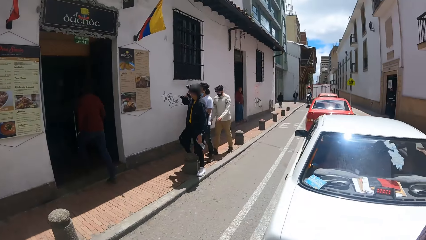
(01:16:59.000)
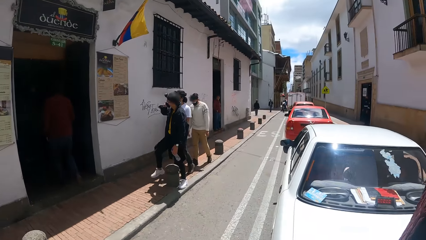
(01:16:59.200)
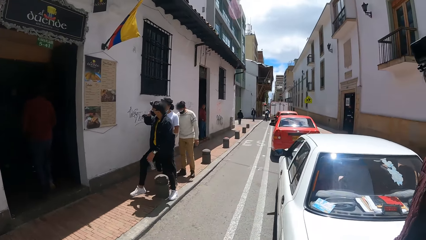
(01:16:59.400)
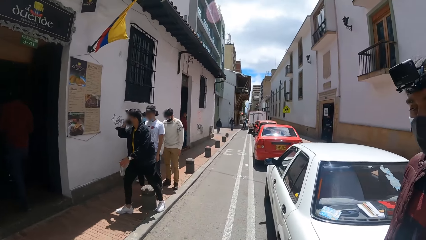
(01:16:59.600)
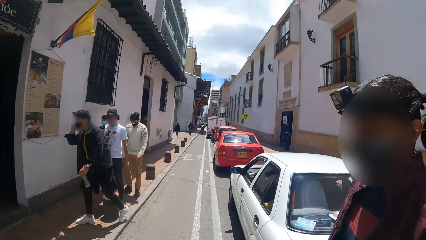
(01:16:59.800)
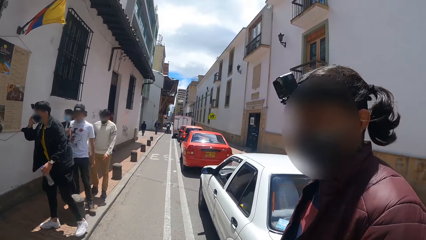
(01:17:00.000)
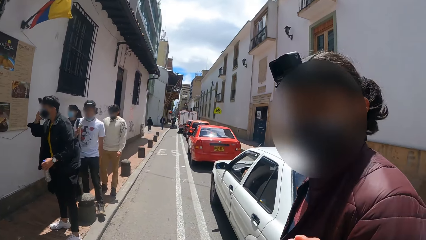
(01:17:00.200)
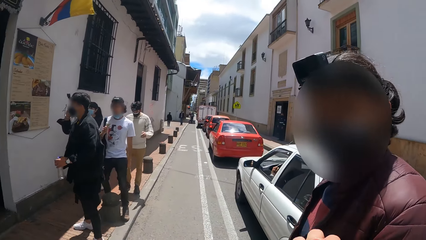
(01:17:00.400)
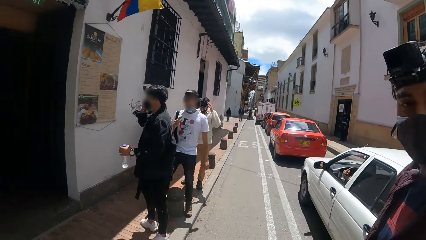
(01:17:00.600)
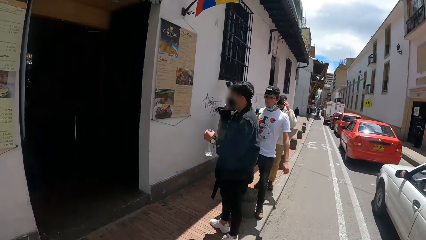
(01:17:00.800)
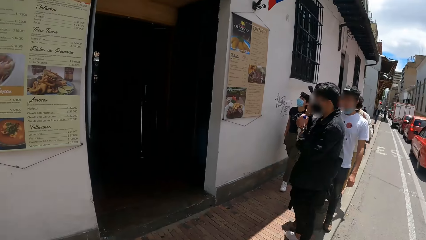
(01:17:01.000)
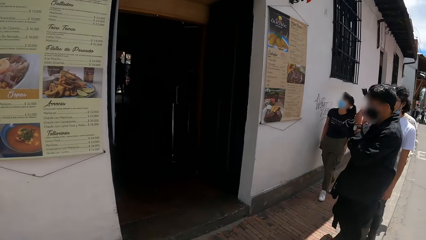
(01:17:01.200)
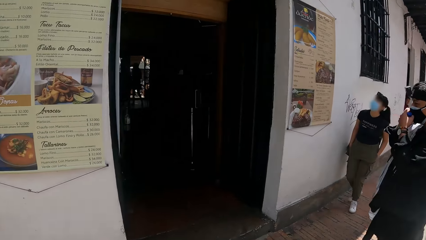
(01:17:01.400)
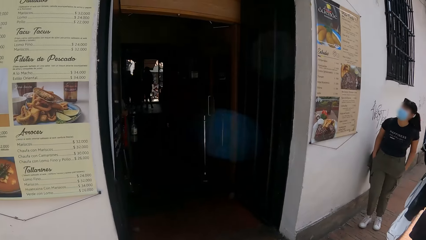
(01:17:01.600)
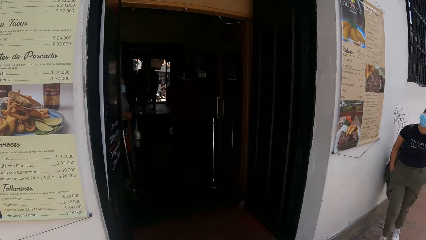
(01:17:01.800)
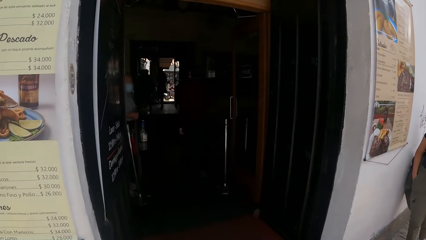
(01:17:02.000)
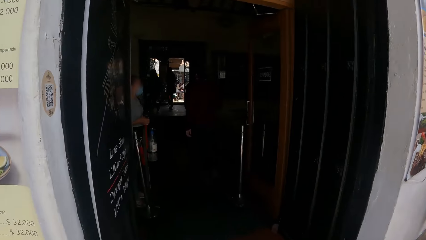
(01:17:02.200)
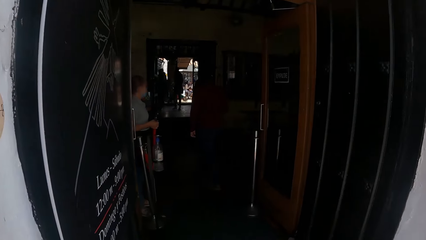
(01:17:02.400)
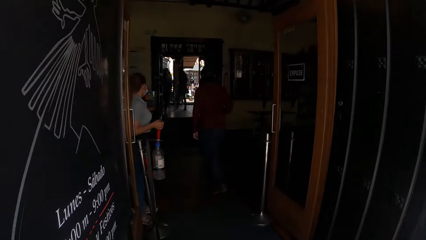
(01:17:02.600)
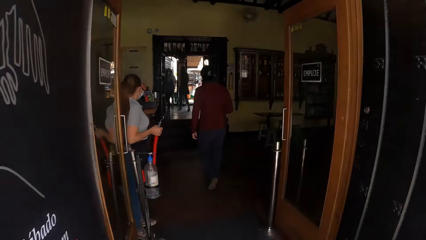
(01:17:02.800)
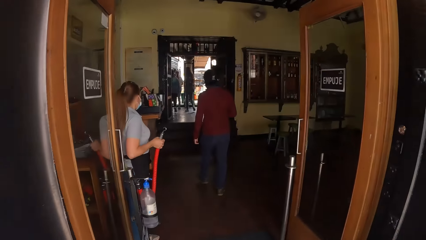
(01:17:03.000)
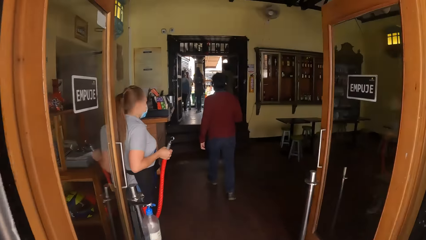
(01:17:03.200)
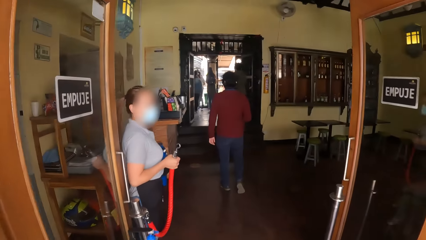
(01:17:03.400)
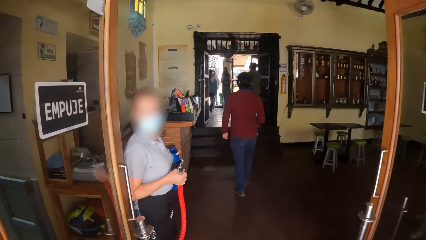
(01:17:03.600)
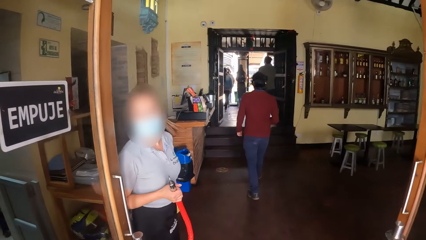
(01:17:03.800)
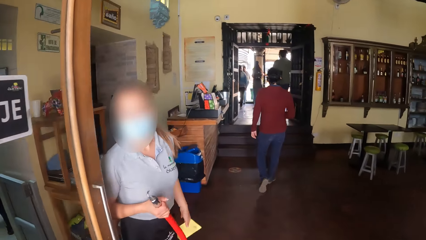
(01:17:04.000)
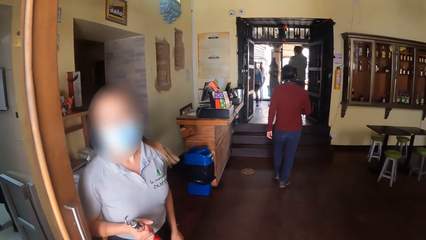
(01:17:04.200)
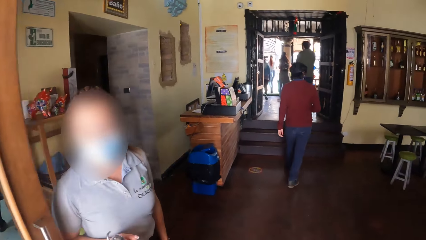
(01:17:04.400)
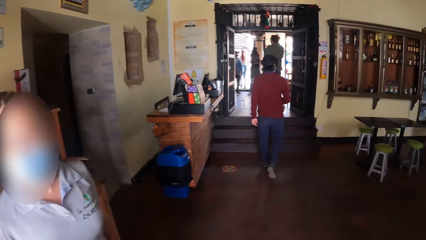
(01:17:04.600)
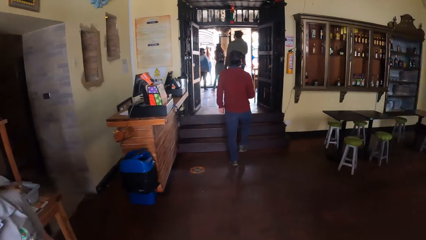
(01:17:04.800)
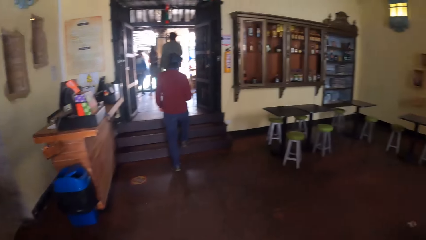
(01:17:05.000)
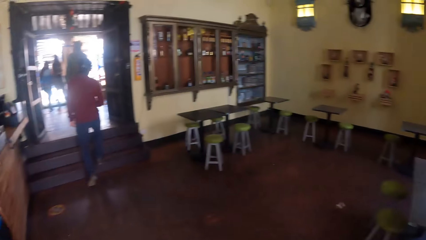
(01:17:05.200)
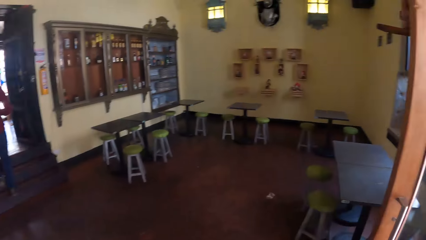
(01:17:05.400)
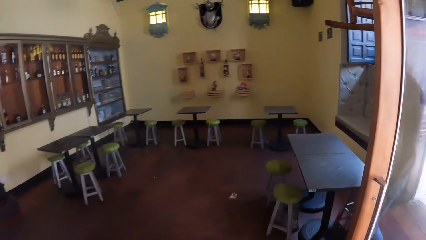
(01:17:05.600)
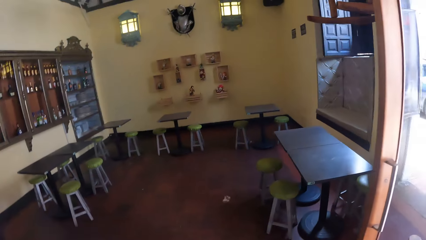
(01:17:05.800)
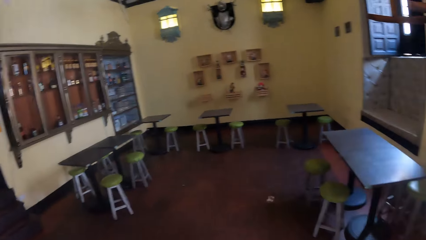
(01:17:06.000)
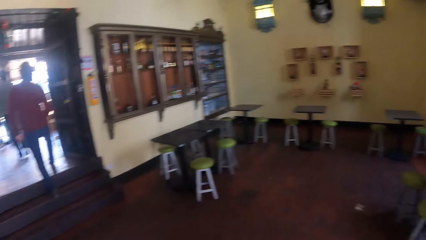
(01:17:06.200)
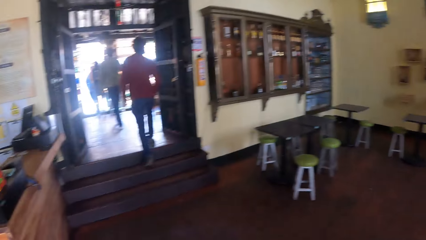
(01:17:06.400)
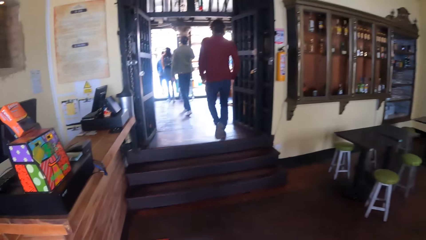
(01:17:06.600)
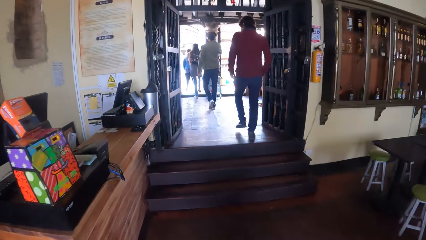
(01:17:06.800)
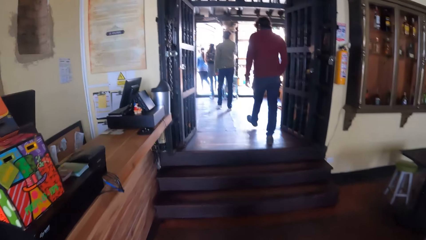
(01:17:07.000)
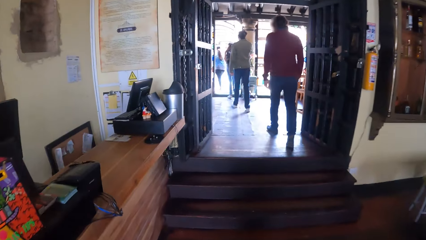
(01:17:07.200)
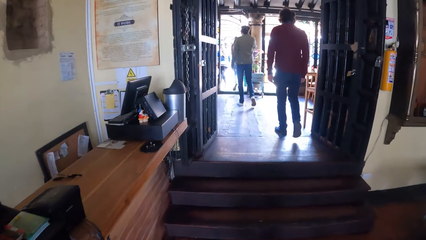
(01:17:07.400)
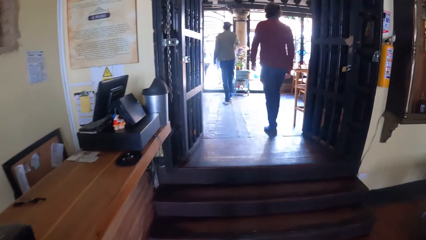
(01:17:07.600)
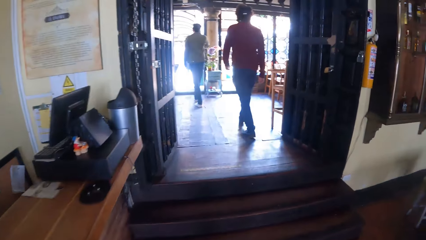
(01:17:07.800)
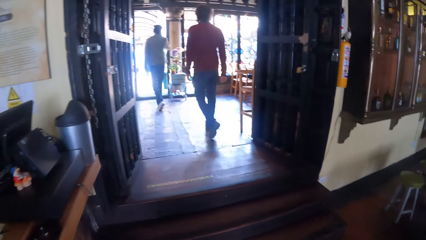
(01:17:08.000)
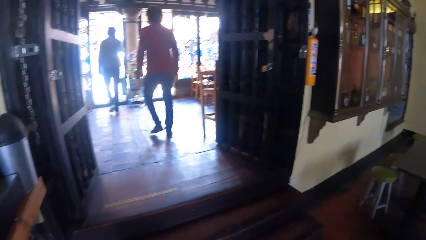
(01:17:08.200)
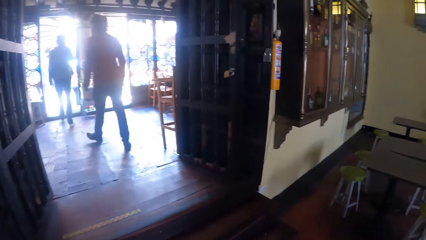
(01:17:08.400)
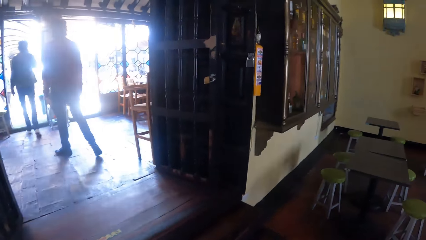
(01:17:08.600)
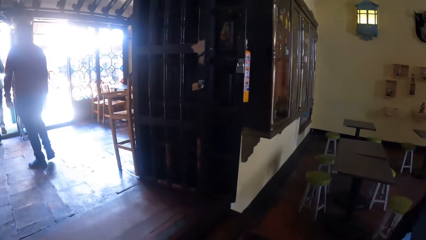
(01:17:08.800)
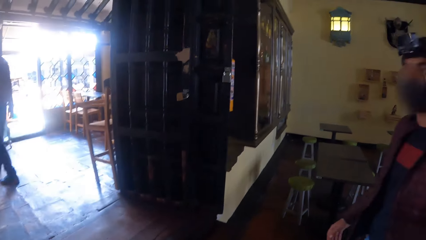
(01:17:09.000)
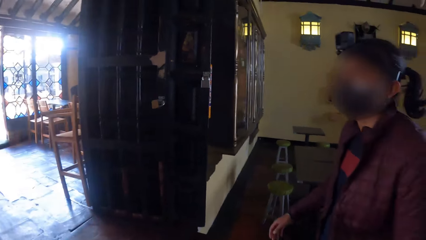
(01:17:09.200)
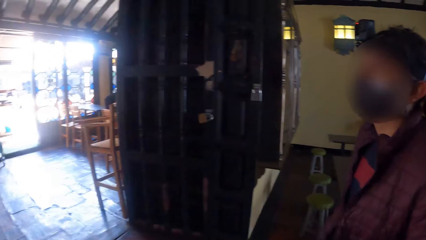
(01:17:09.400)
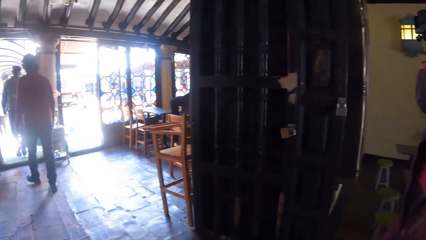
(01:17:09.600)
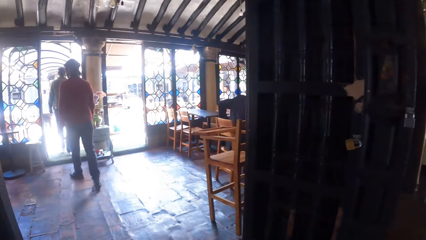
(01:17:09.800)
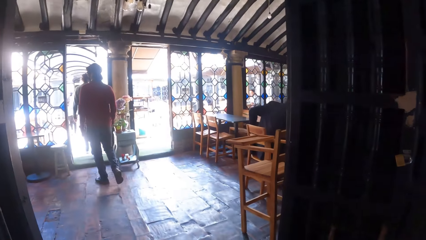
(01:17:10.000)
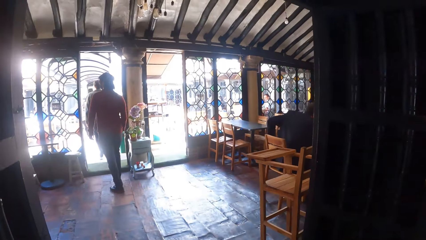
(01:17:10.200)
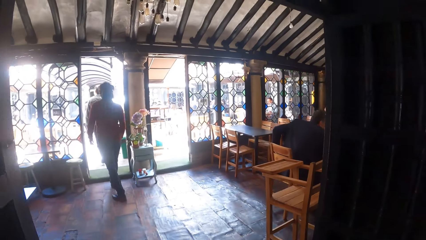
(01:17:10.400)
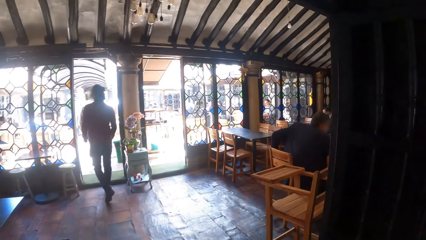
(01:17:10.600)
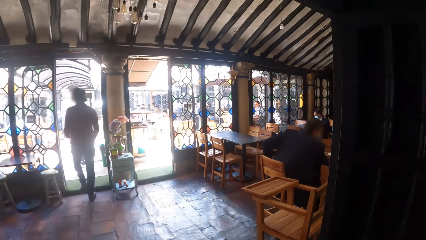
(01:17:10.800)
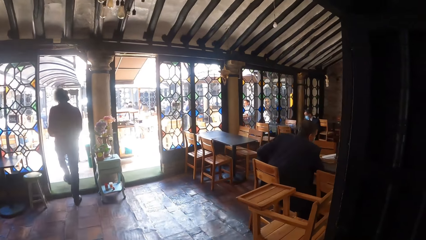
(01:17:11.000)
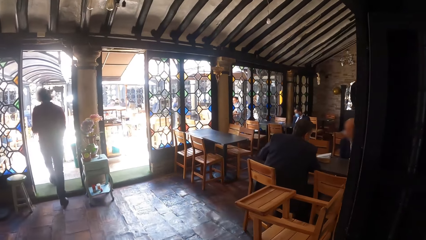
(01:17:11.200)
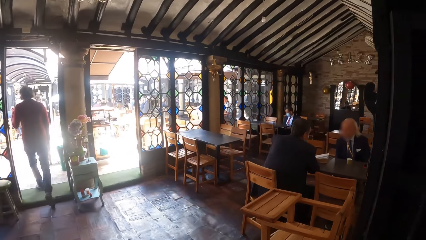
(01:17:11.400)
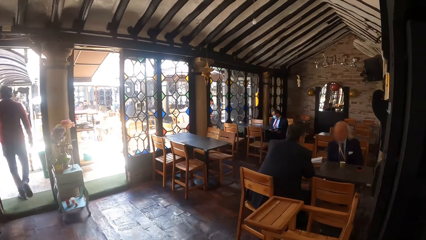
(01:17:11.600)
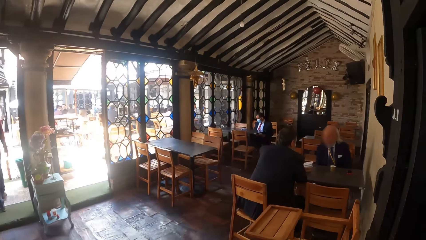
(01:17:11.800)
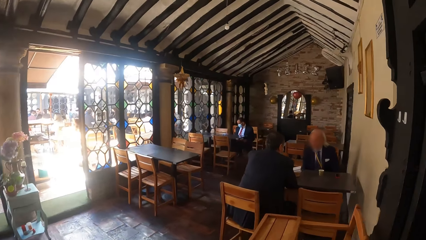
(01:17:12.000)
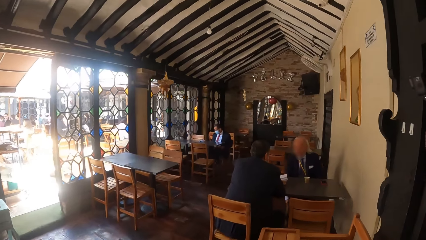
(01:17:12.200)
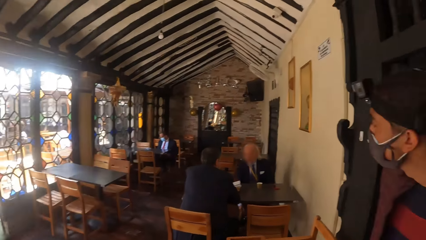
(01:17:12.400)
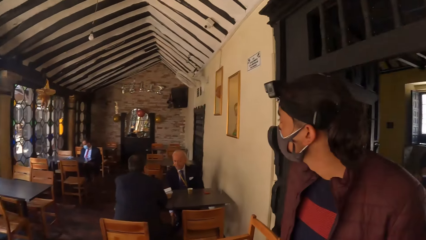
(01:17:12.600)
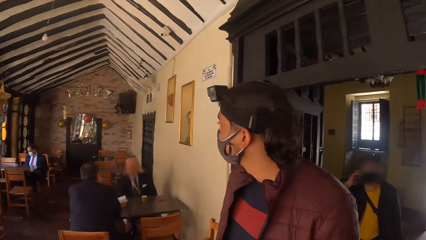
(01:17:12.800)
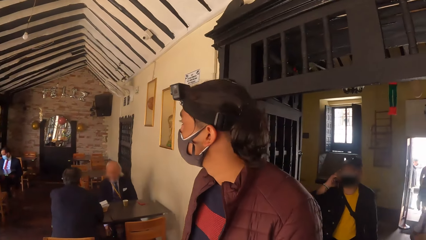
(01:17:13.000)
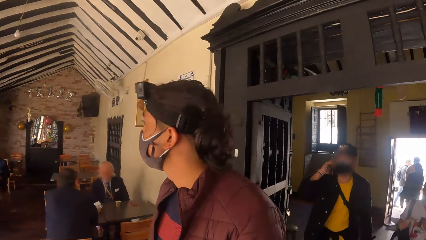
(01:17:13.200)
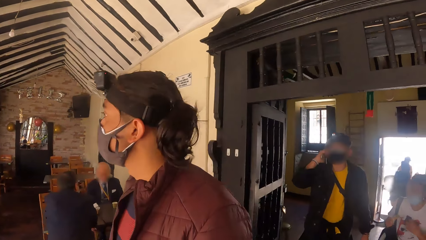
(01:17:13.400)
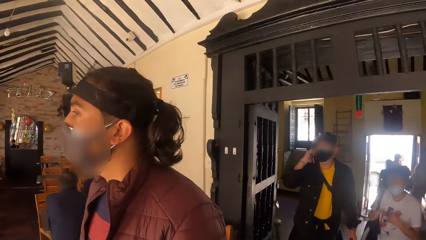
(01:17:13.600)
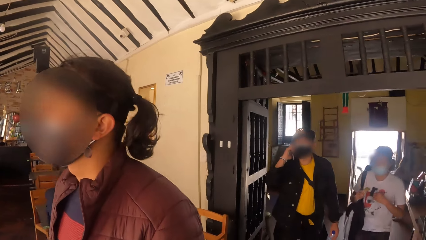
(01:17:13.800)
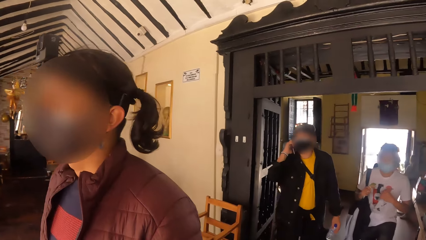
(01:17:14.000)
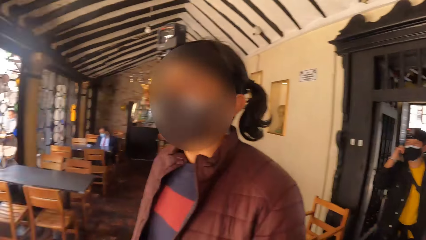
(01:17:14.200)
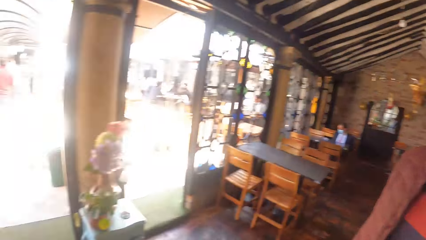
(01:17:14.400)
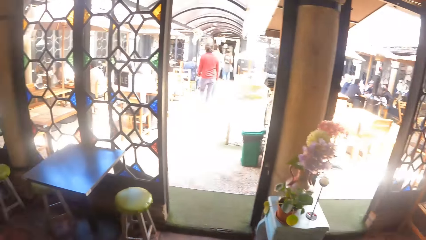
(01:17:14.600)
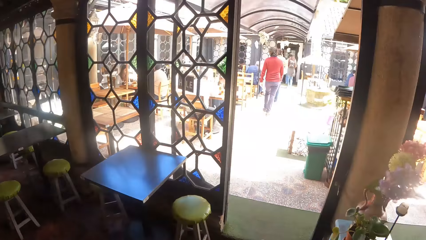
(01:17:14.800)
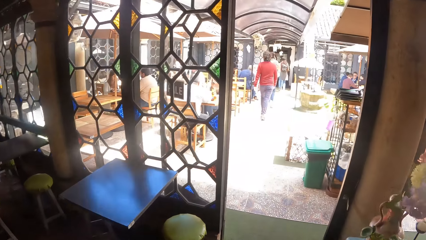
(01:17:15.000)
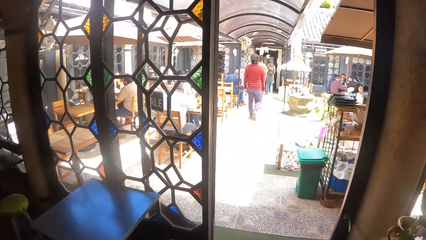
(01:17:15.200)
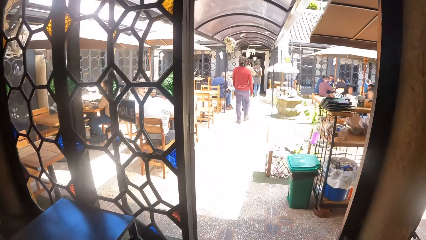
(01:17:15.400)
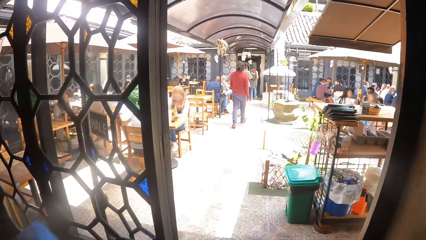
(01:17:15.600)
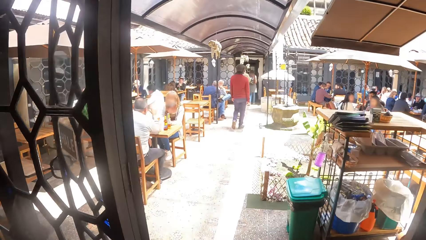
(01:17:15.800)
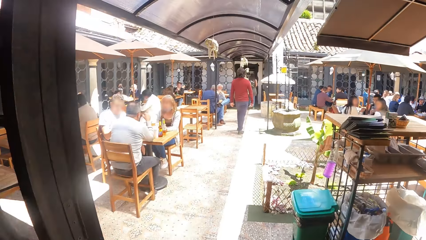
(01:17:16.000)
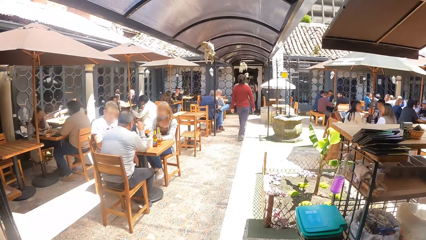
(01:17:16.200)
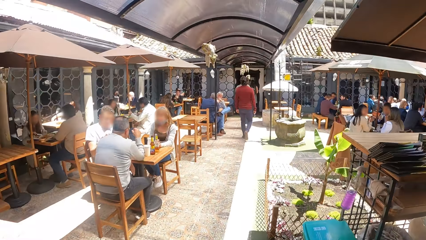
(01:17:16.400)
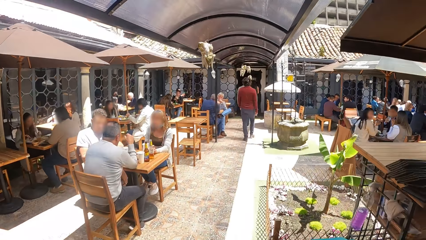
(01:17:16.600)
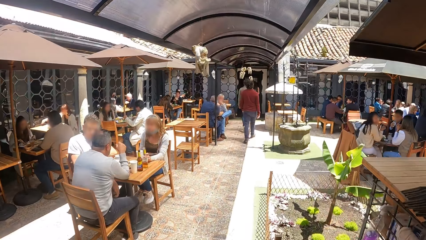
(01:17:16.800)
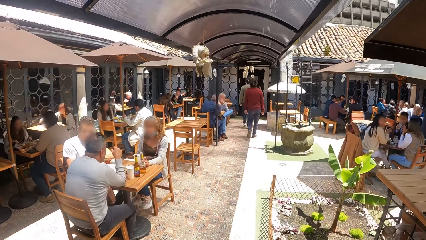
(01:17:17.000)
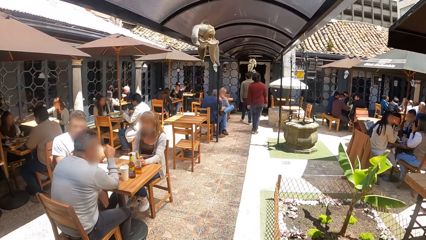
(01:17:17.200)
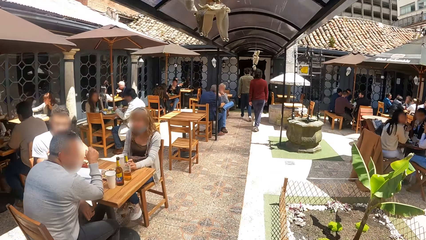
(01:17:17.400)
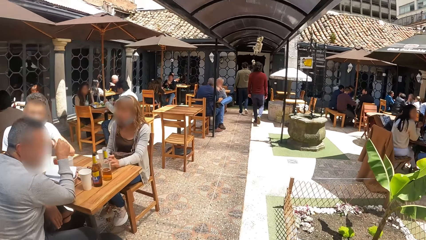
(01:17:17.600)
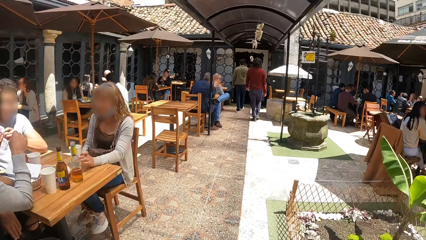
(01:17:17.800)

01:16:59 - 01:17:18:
The camera wearer walks in a restaurant. They look around the restaurant. They walk around the restaurant. They look around the restaurant. They walk around the restaurant.
